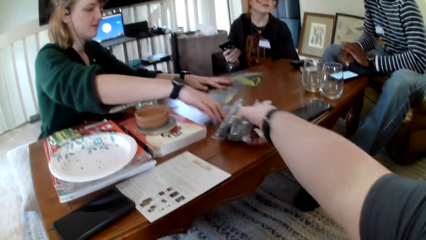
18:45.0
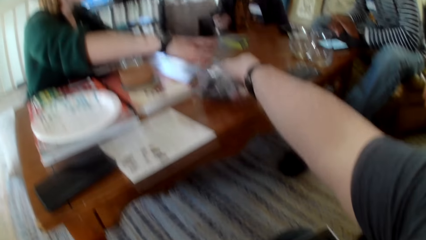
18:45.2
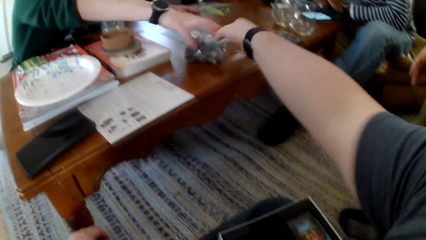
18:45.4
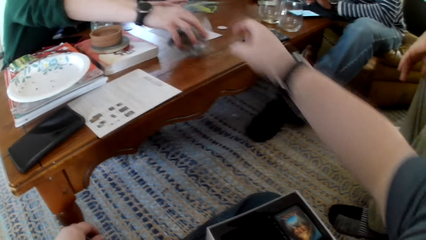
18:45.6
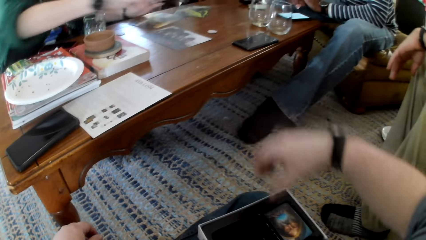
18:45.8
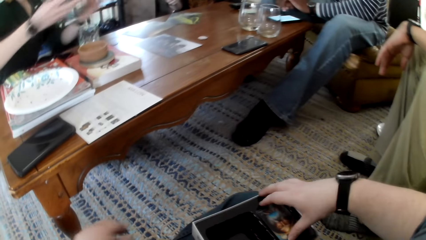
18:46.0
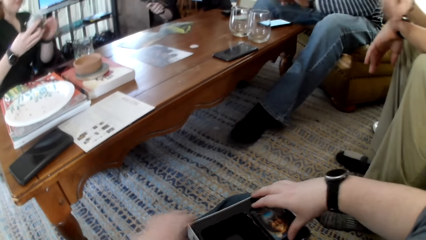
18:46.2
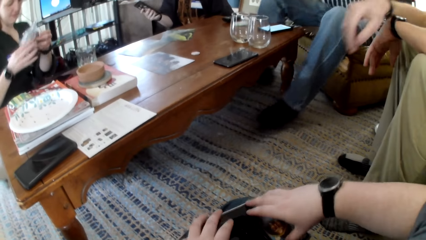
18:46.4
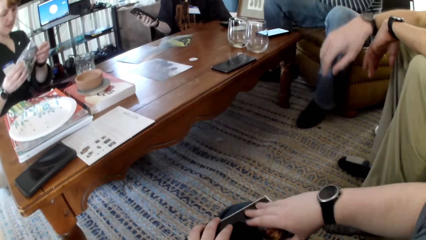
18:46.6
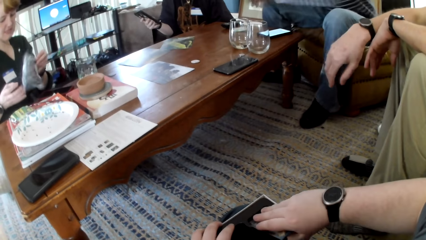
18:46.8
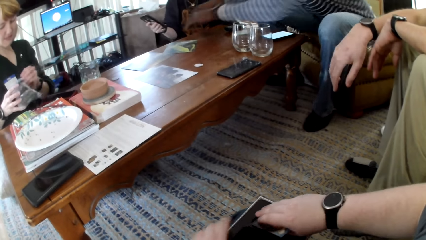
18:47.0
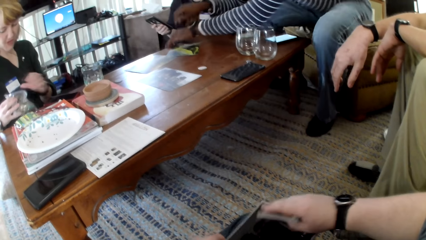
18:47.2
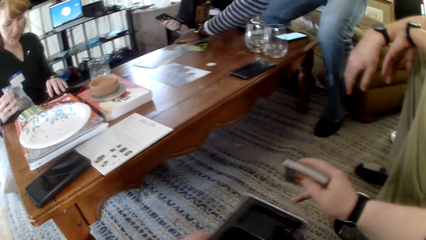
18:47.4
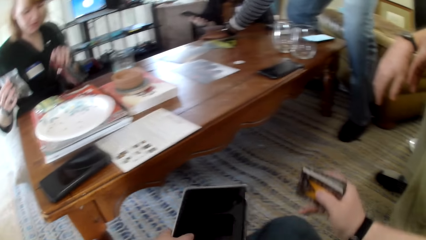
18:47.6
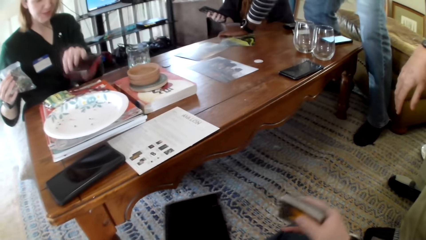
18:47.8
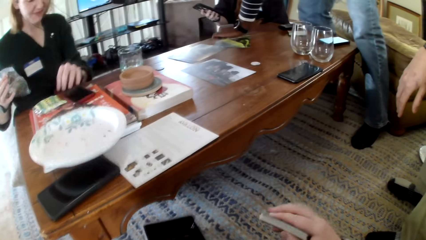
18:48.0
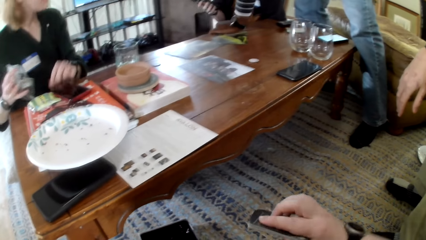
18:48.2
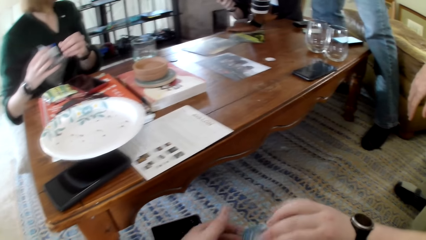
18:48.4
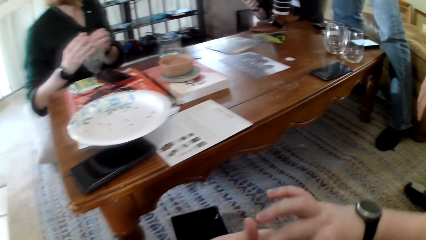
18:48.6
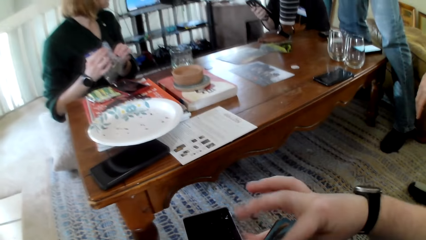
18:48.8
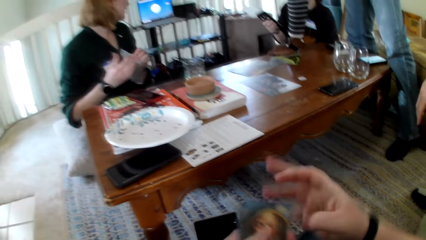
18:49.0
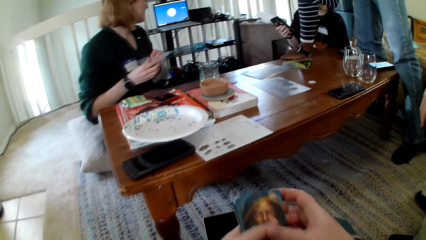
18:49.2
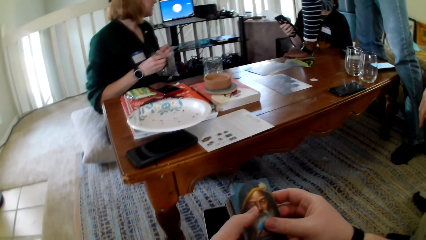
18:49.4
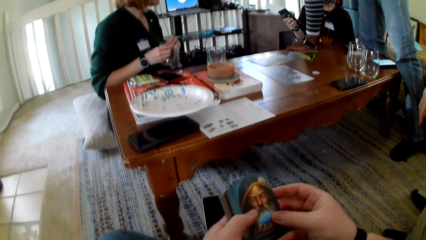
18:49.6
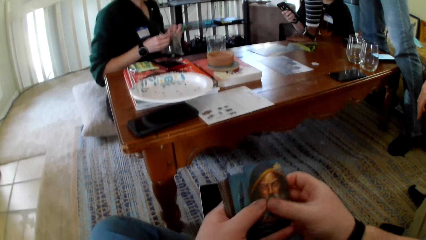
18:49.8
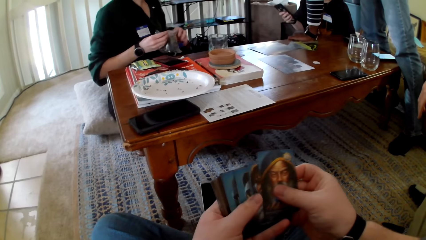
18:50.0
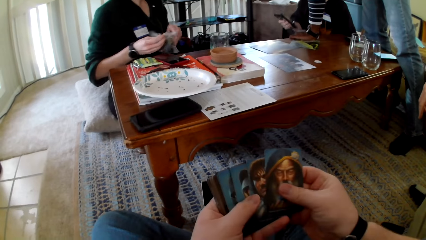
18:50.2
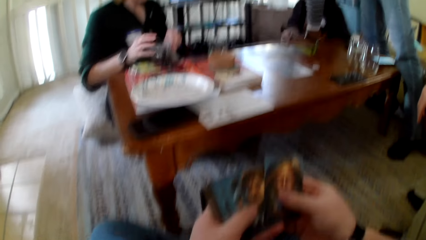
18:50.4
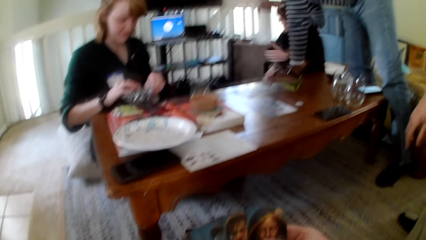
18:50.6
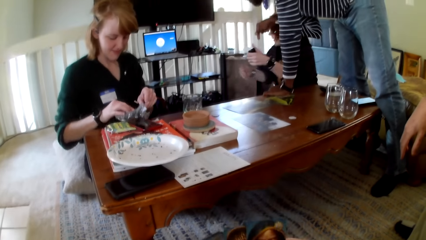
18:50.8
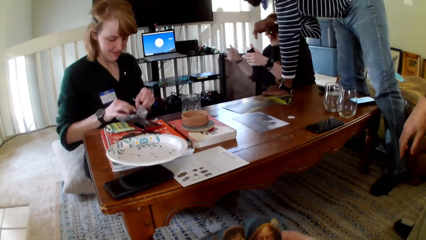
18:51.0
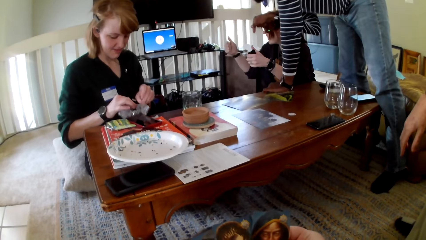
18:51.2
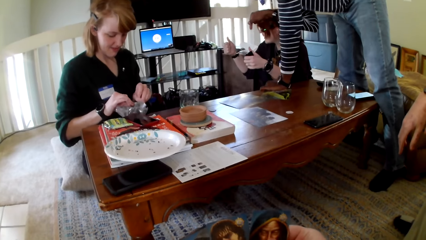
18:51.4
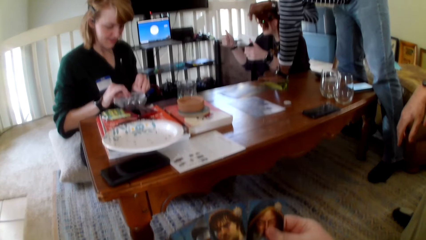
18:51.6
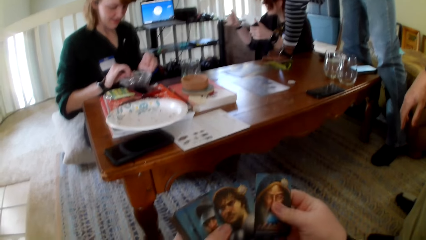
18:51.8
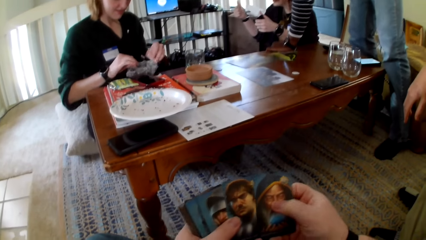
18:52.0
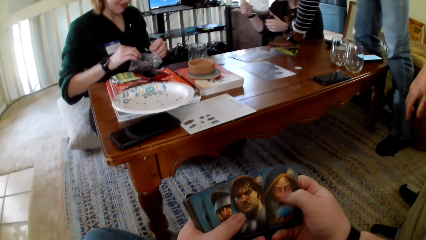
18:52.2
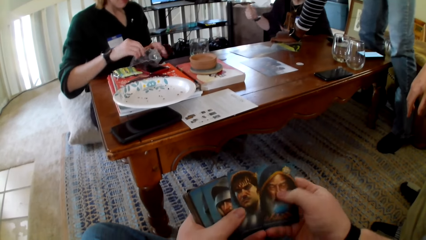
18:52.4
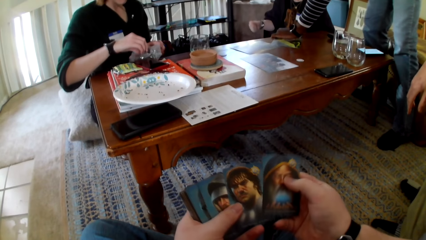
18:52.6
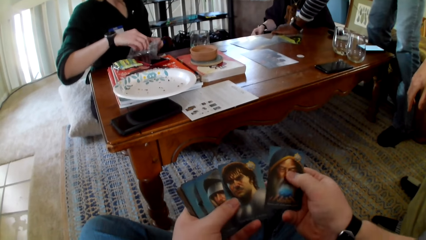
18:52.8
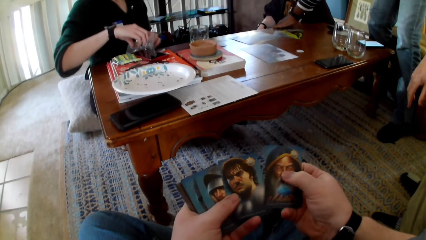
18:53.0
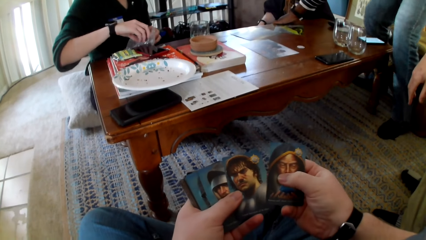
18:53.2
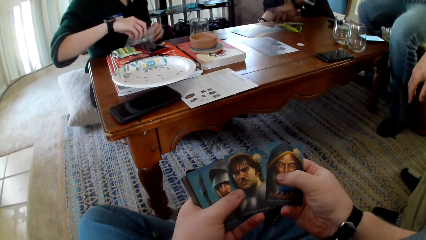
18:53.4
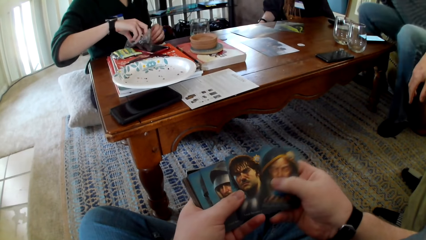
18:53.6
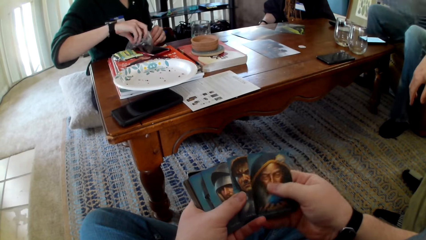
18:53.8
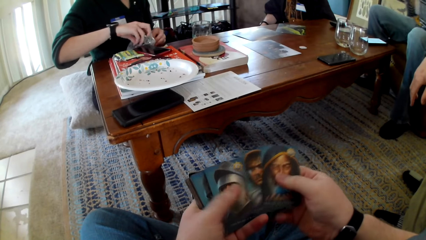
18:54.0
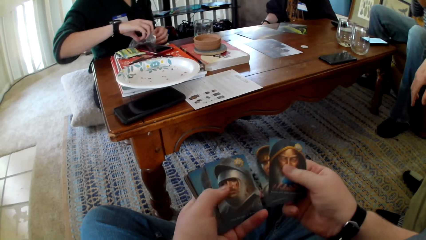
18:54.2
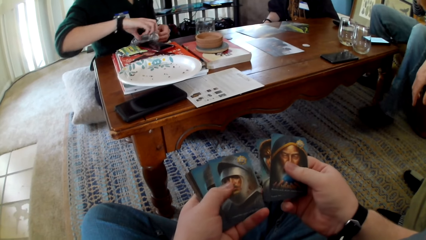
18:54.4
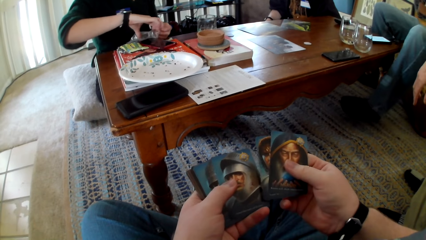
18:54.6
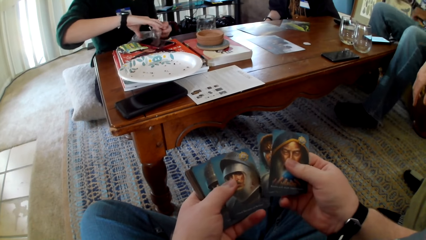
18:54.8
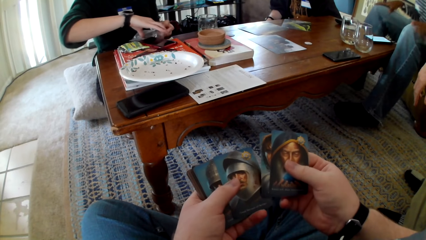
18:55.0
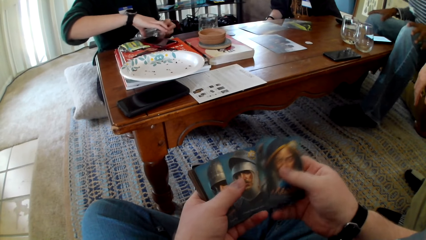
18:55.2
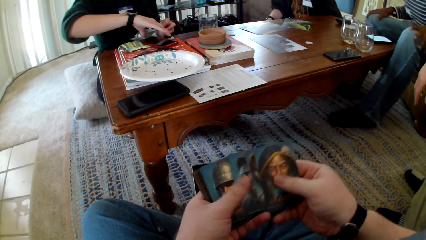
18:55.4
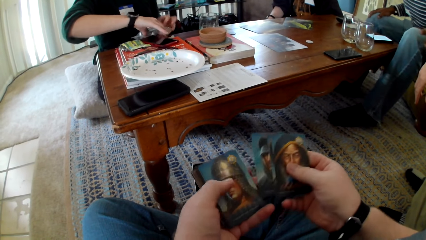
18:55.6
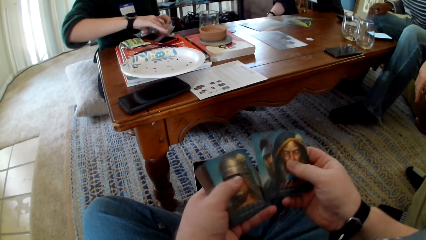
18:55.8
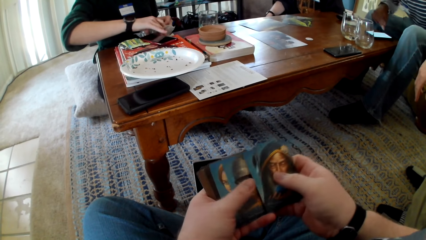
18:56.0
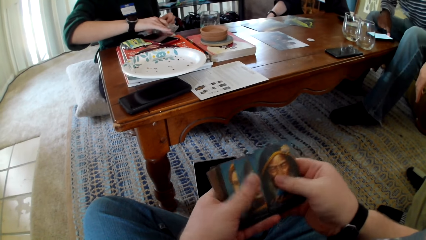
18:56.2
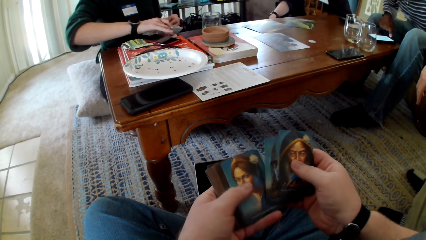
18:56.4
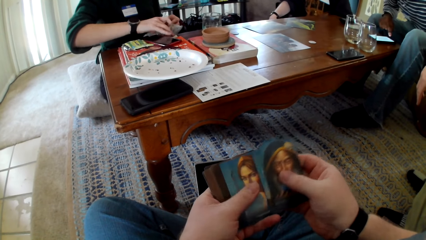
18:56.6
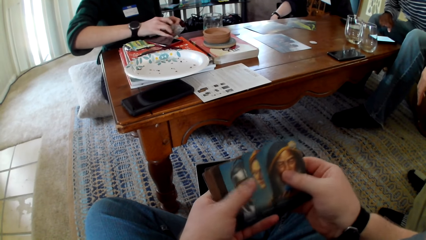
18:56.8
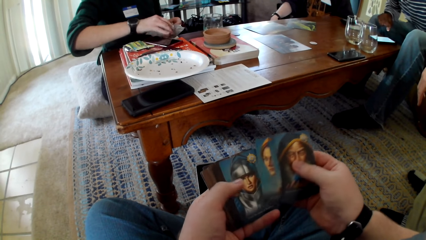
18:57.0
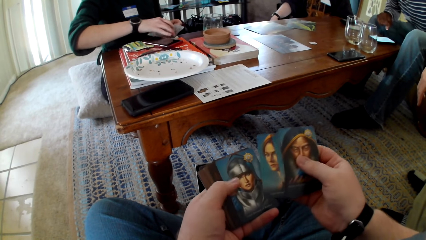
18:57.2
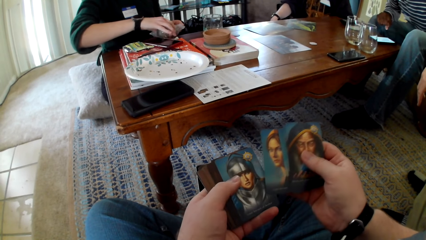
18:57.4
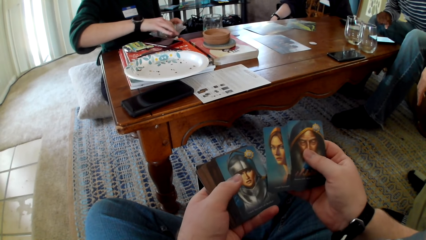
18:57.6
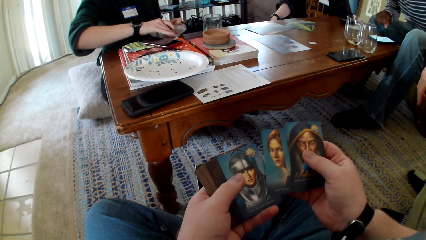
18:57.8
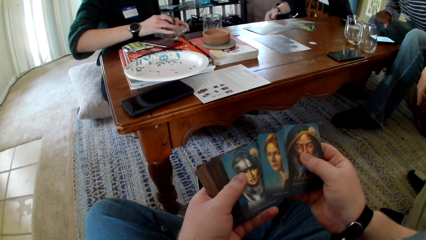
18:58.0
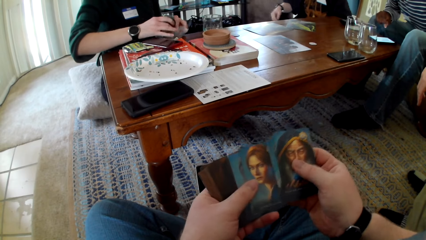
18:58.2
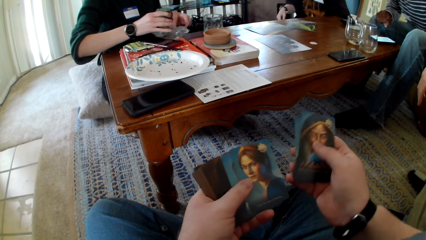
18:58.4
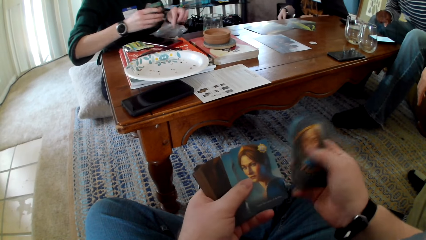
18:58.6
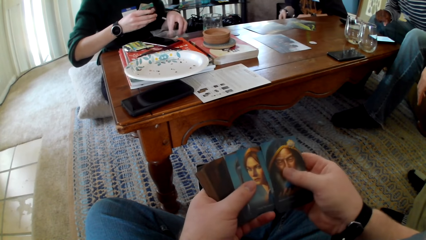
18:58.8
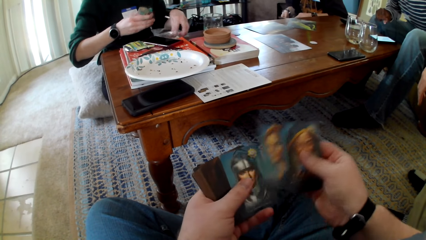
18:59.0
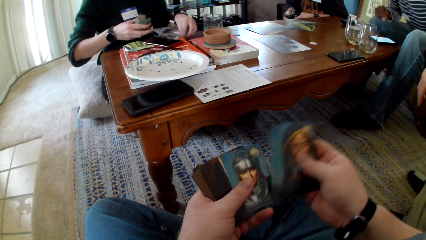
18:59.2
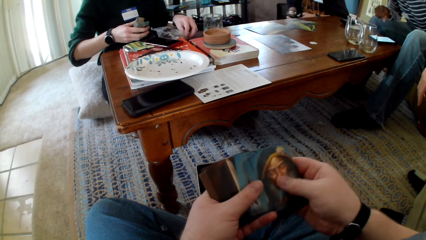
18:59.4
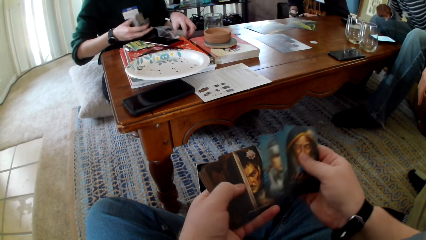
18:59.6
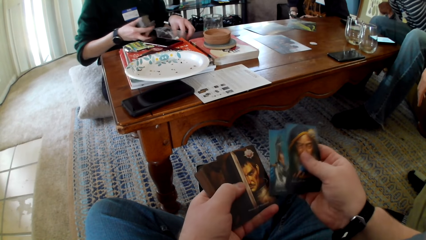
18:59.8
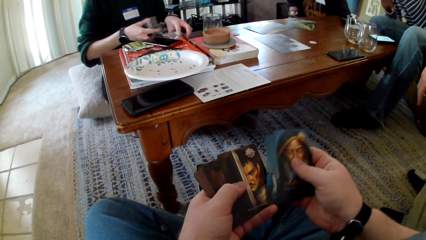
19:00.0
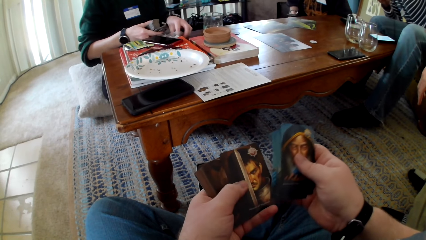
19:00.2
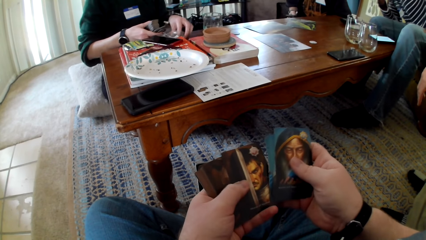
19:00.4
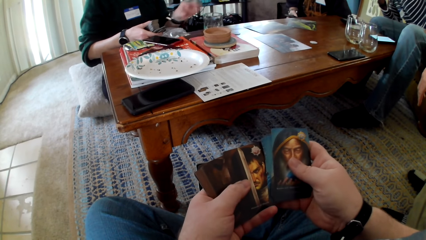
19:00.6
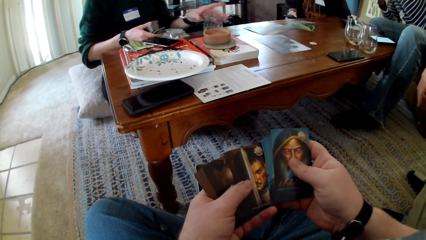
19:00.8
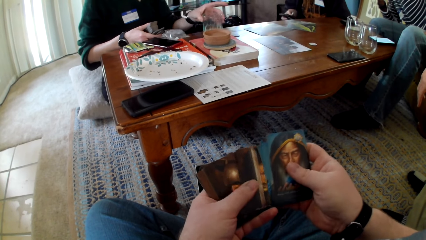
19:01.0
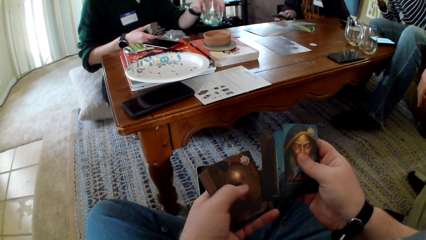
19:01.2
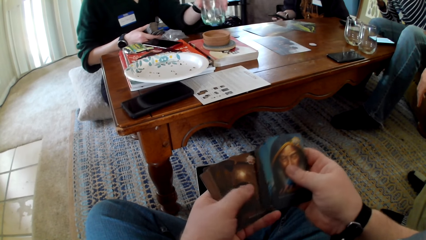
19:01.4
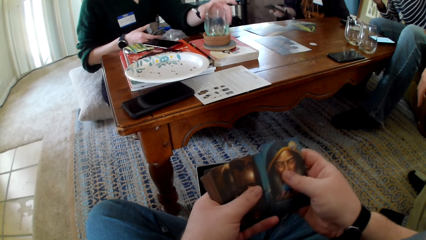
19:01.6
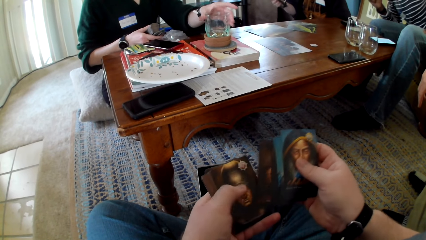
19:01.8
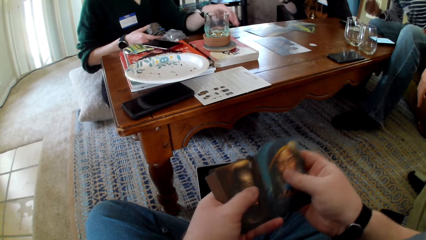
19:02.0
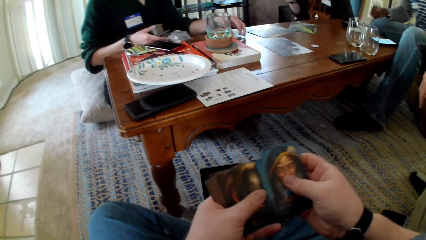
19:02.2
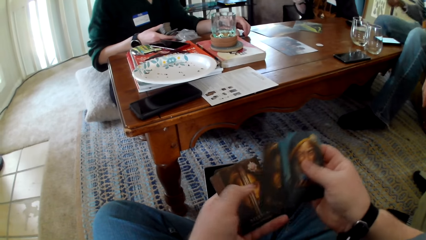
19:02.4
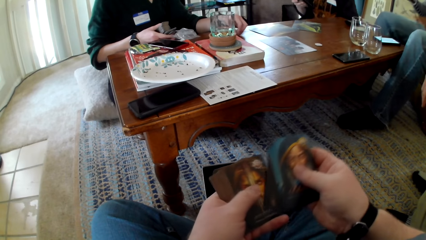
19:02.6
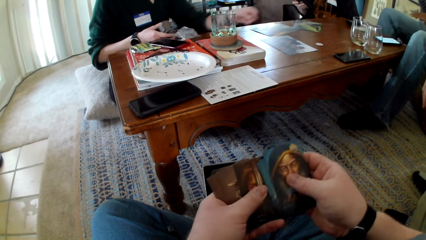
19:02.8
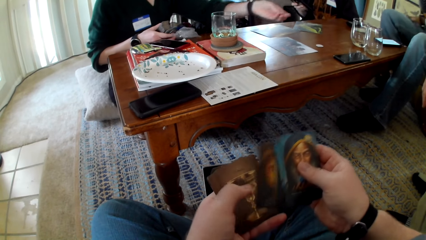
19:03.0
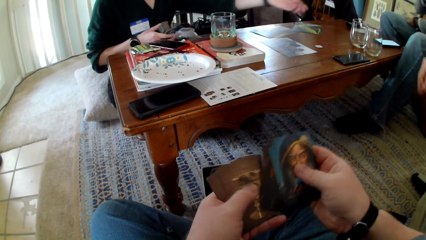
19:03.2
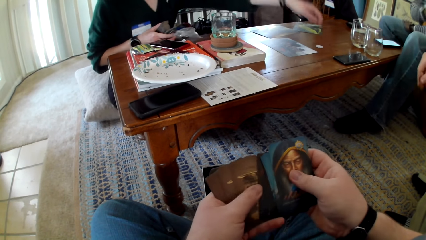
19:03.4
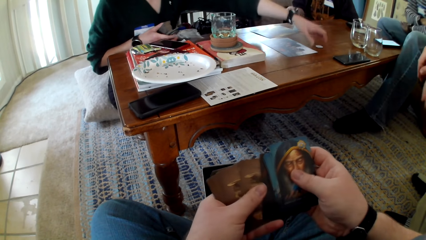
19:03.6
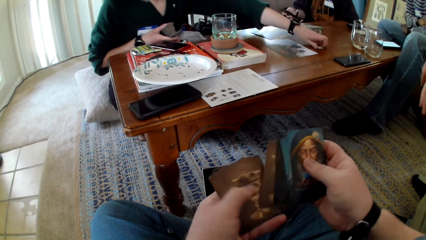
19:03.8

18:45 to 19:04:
The camera wearer puts the cards on the table. A woman picks up the cards and holds the cards with both hands. Another woman operates a phone. The camera wearer picks up the cards. A man stands up. The first woman touches the cards. The man holds the table and switches the cards to the other hand. The camera wearer holds the cards with both hands. They check the cards. The other woman operates the phone. The first woman tears the wrapper. The camera wearer touches the cards. They check the cards. The man sits on the couch and operates the phone. The camera wearer checks the cards. The first woman tears the wrapper, removes cards from the wrapper, picks up a glass and puts the glass on a glass holder. A person touches the phone. The camera wearer checks the cards.
